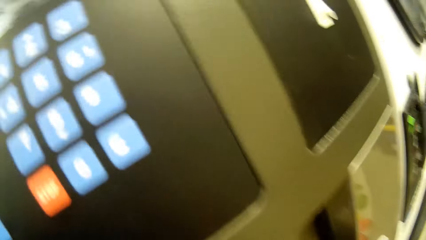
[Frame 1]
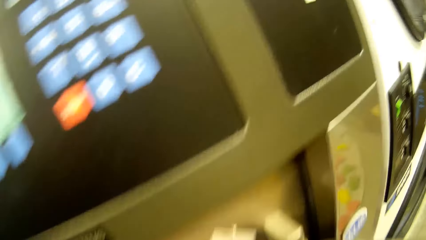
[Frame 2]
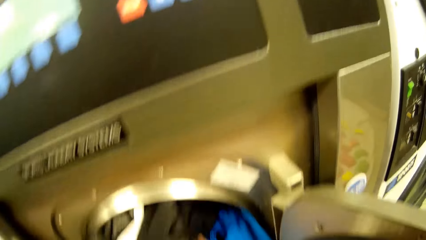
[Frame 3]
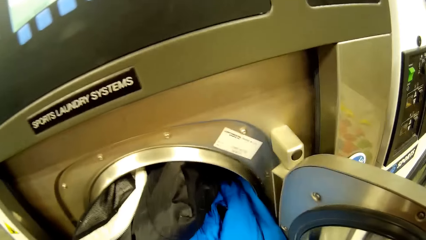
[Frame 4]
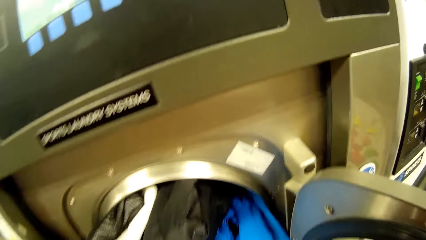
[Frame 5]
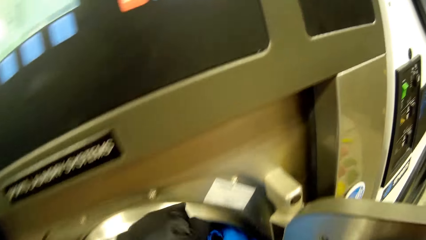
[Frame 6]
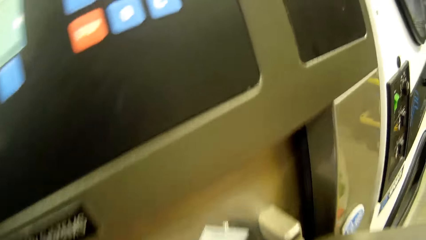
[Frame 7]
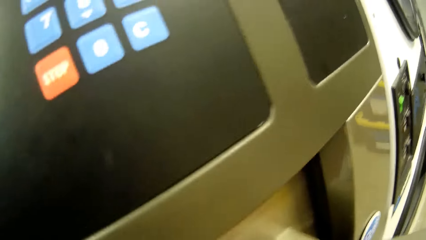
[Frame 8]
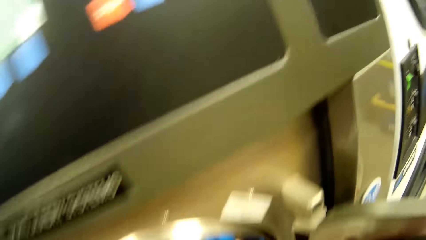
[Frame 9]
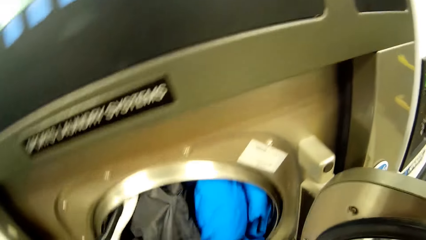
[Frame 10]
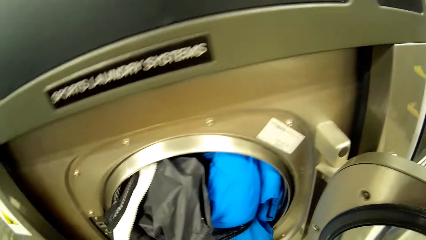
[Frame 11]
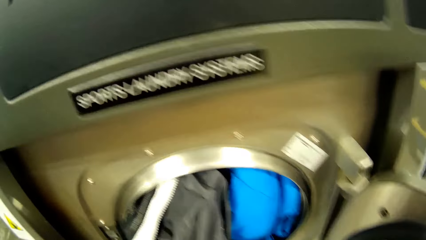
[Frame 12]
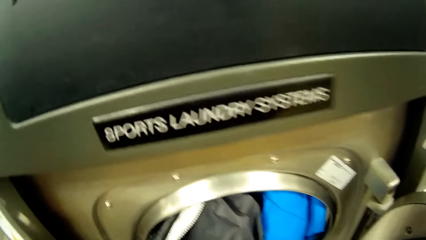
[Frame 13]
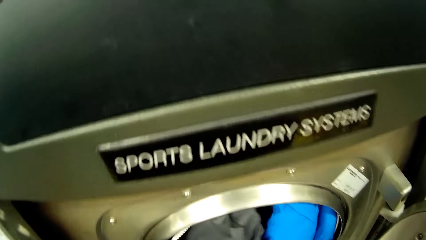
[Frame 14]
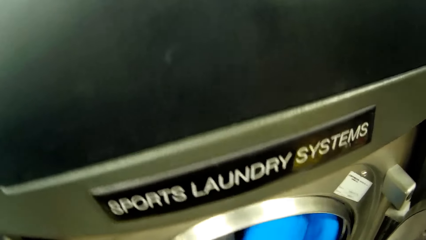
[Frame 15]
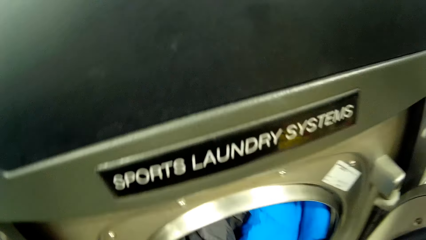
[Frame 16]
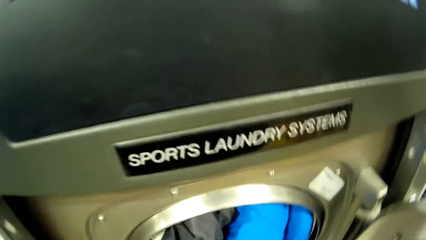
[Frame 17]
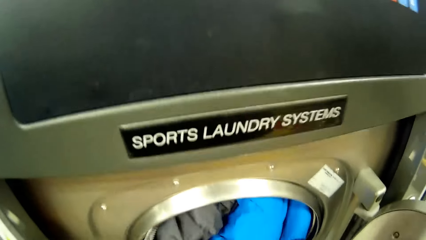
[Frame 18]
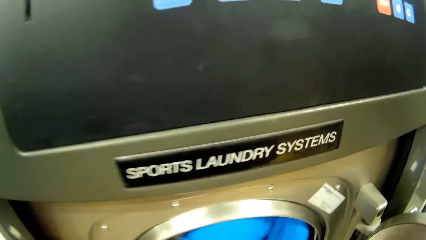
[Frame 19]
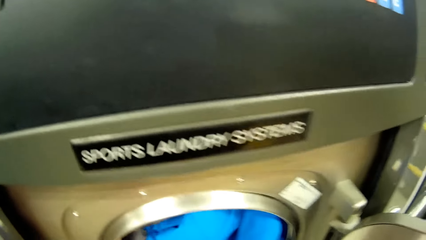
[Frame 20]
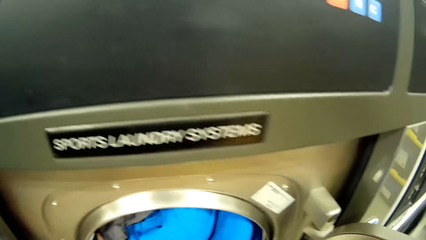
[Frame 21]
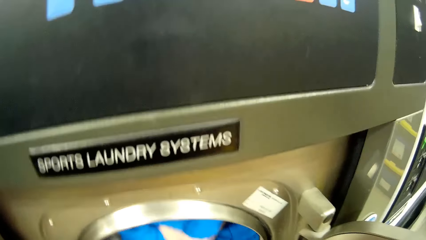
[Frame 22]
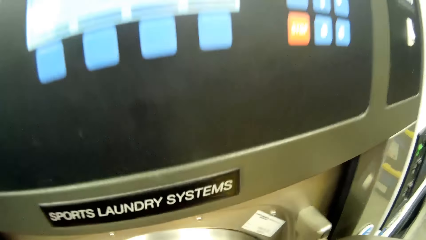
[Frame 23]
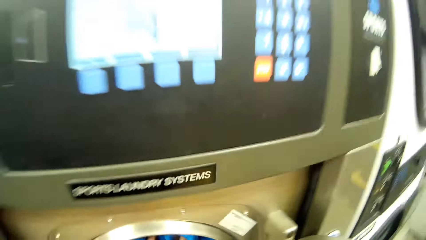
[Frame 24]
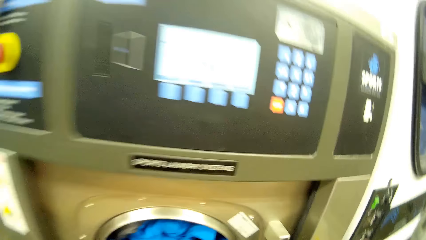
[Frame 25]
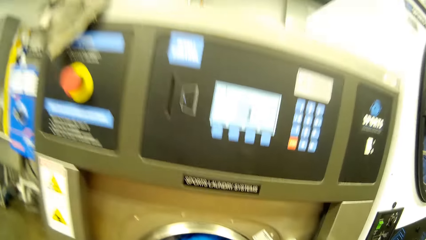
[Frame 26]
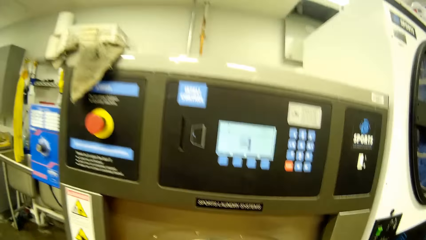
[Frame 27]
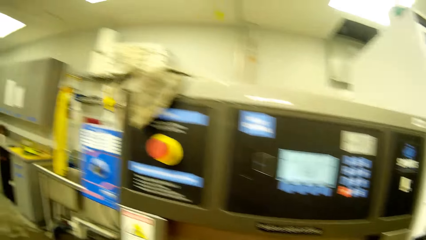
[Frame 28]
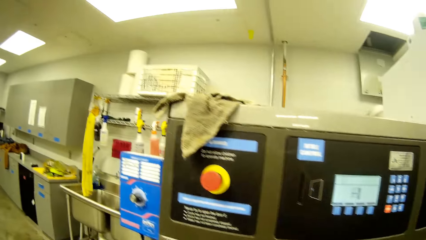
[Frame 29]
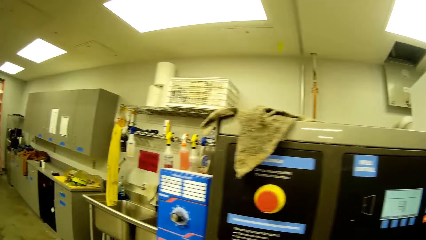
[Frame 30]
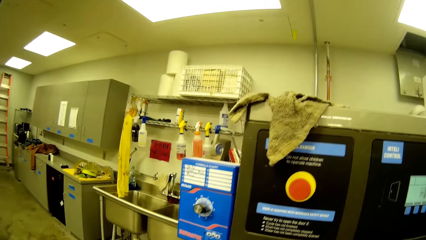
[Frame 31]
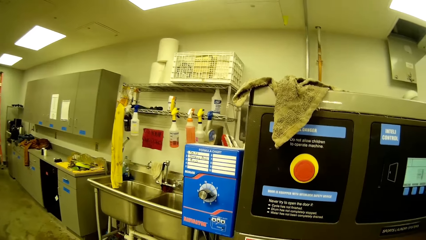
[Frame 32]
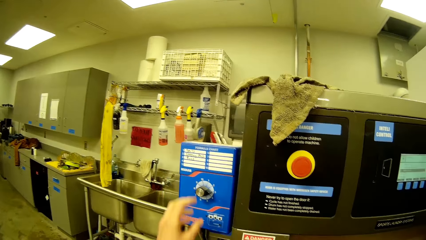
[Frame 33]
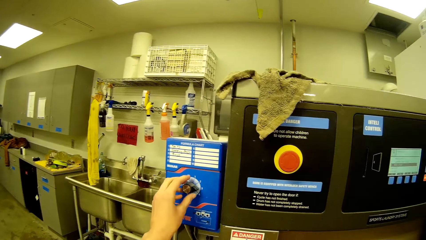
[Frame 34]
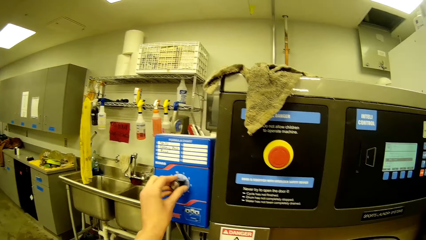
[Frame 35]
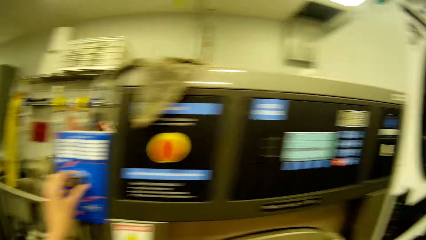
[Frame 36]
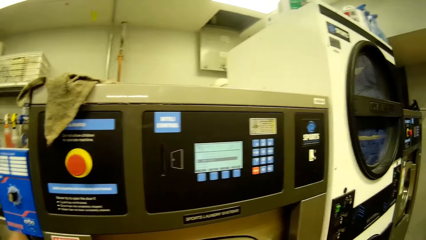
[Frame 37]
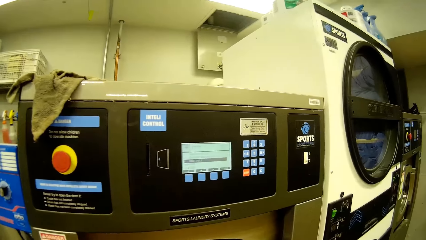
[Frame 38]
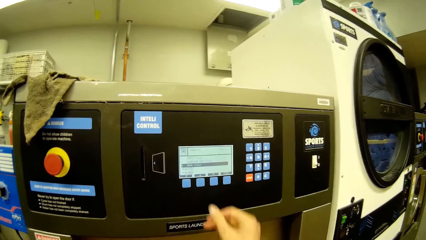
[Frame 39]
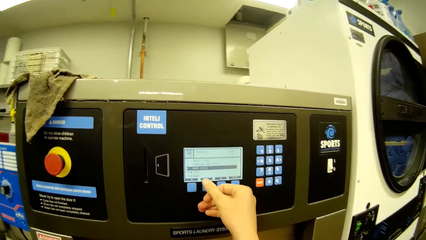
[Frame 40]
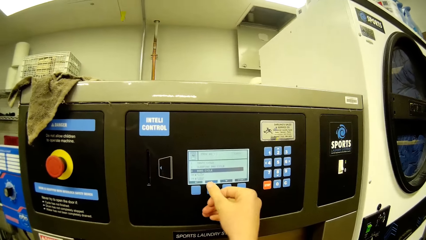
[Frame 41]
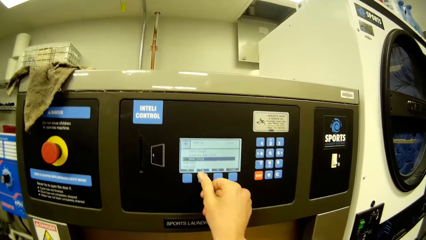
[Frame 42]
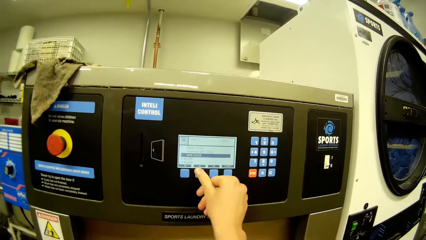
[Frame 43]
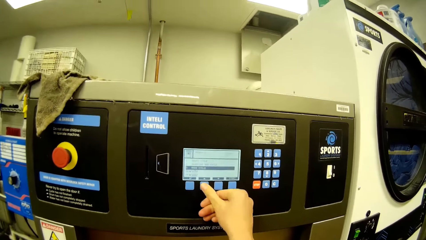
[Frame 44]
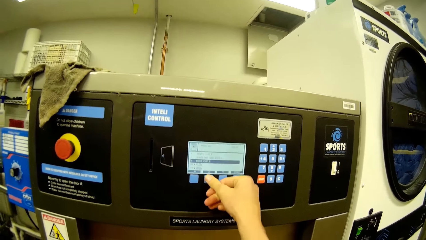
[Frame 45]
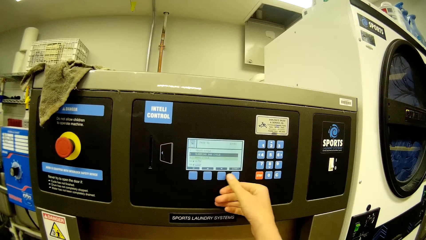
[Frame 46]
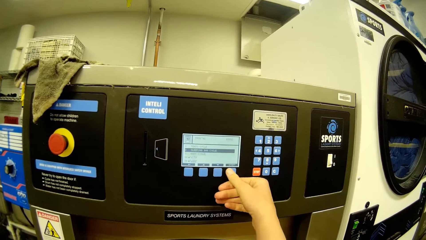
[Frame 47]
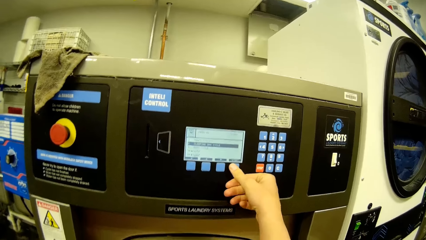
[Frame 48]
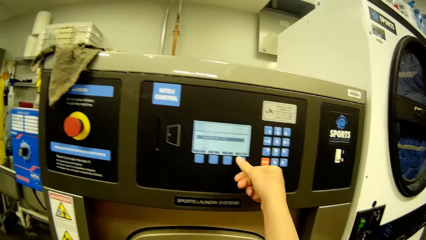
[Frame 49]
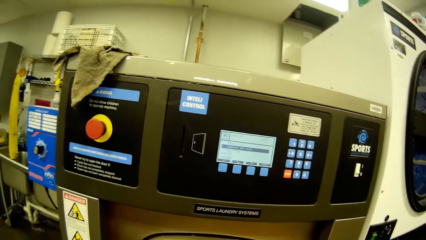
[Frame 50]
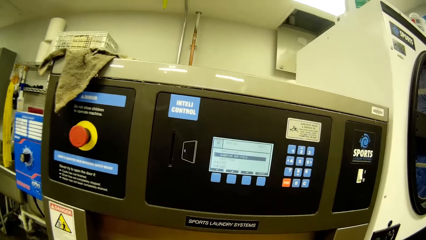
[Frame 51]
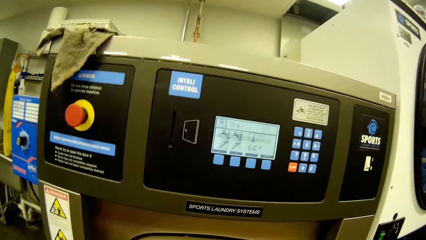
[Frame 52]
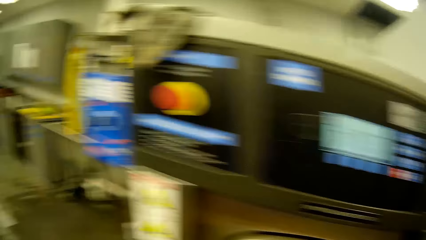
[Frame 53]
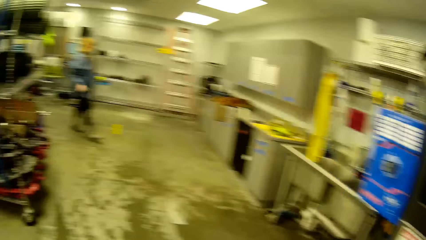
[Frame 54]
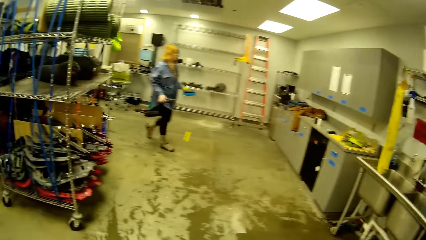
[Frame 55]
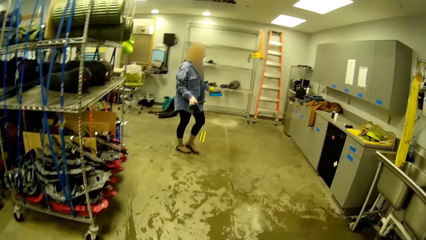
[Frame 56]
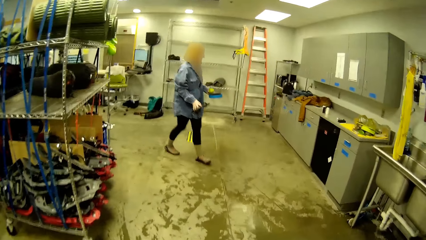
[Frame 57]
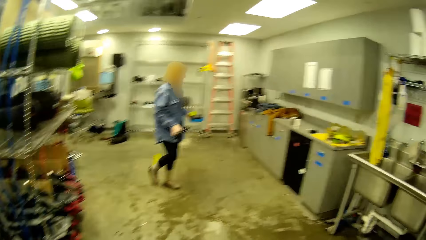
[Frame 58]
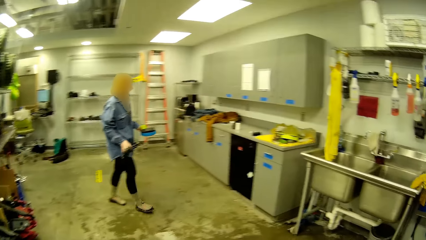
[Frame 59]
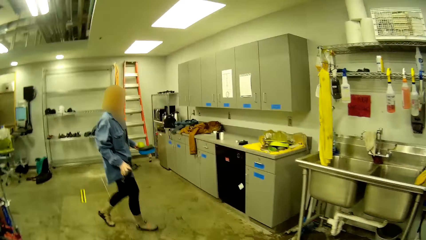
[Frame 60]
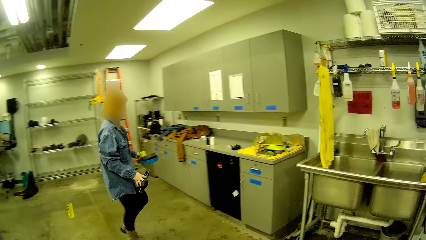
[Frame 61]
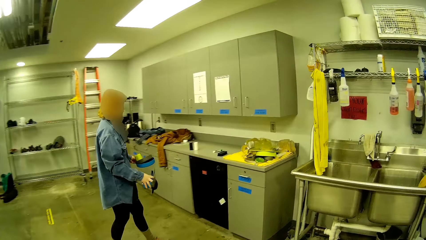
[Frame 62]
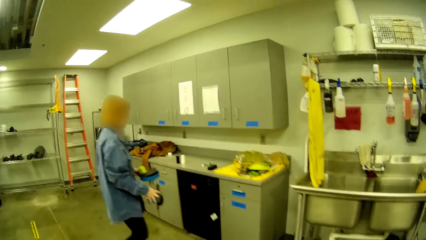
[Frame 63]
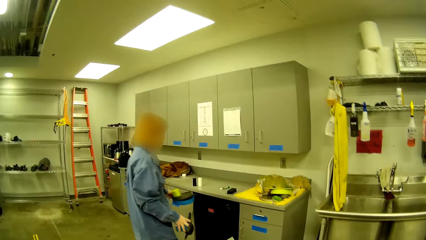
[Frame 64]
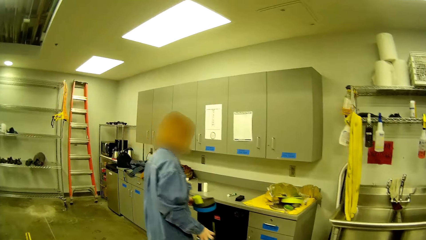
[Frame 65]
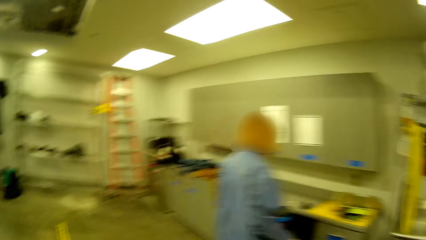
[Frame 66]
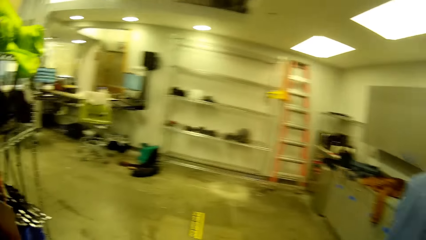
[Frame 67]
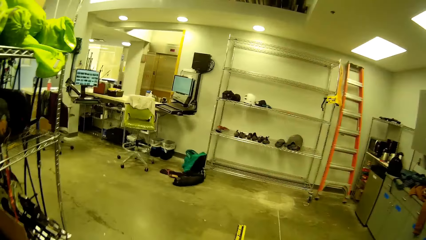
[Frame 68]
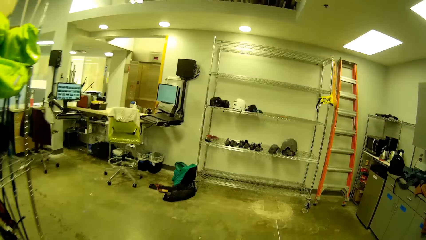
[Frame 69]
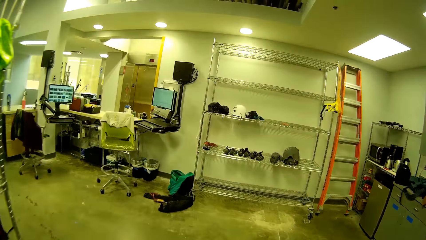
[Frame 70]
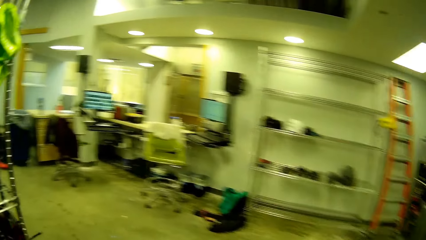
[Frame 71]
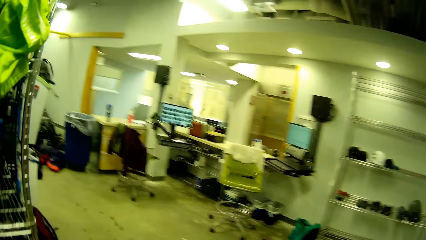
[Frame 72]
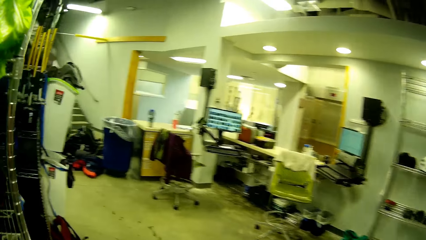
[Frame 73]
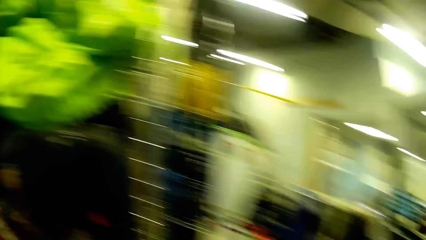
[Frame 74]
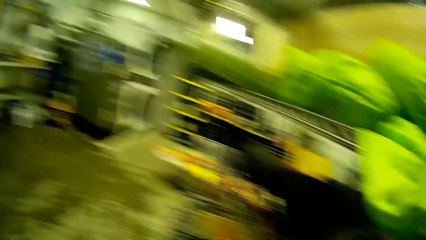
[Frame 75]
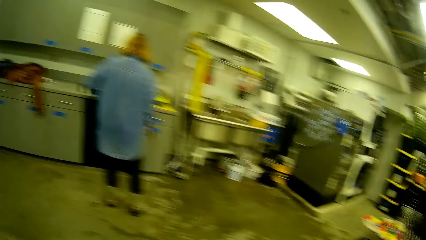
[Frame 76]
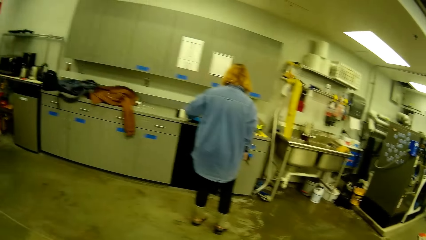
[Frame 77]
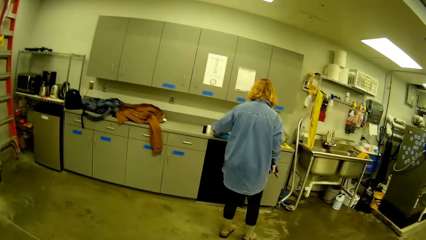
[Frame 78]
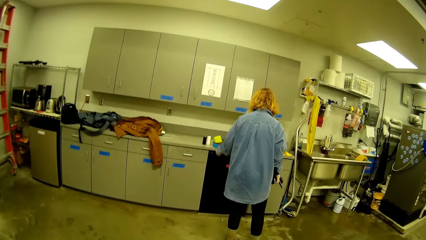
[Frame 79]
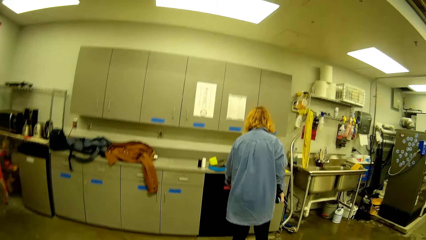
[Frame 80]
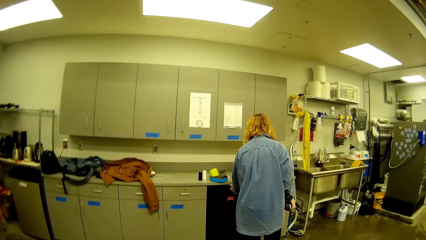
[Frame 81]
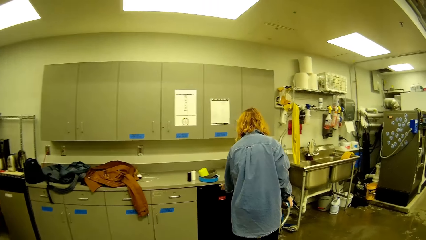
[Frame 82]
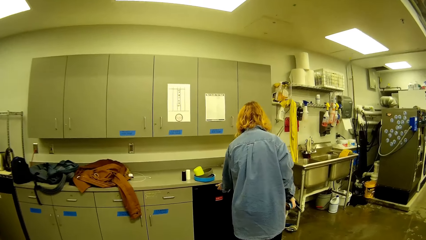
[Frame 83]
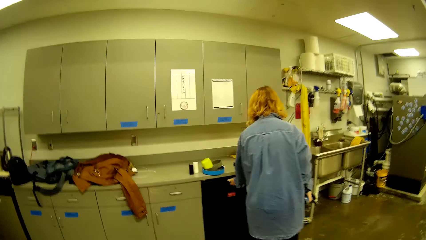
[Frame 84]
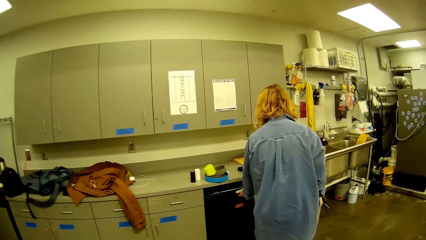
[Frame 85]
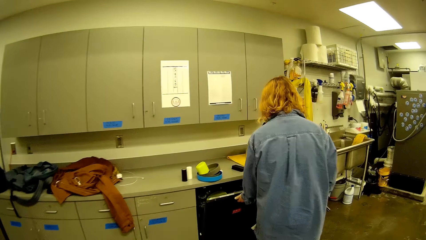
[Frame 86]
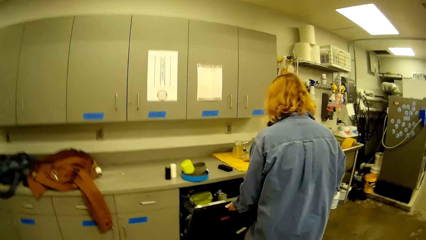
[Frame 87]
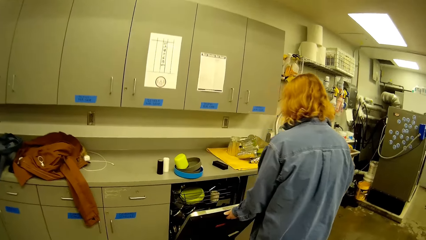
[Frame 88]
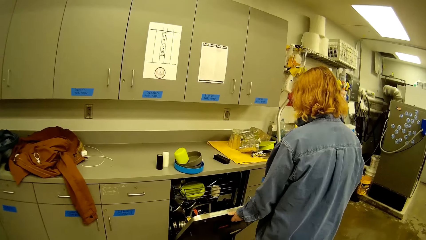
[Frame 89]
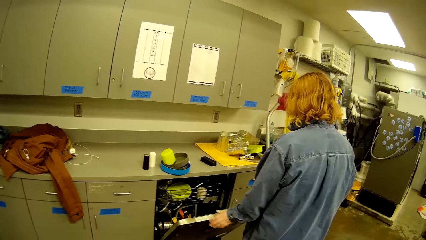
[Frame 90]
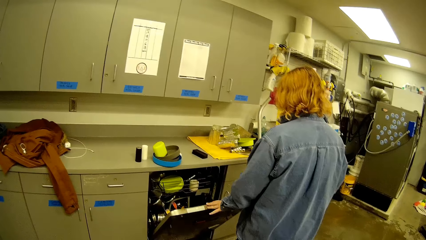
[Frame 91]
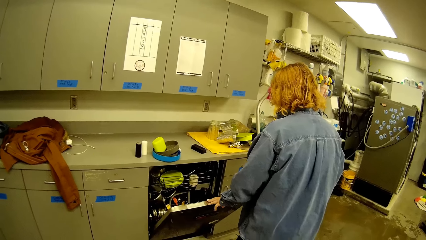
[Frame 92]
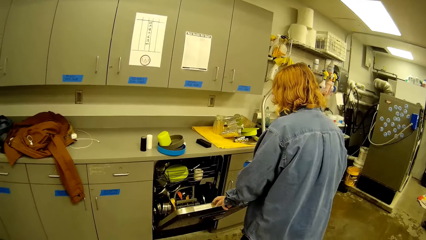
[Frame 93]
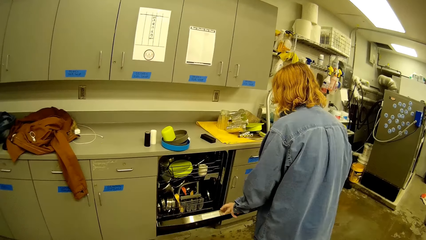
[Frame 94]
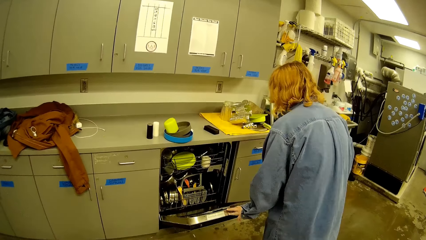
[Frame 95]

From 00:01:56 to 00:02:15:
The camera wearer turns on the washing machine with her left hand. She regulates the washing machine with her right hand. She presses the button on the laundry machine. A woman walks to the cupboard. She walks towards a sink. The camera wearer walks away from the washing machine. The woman puts the utensils down and opens a kitchen cabinet.
